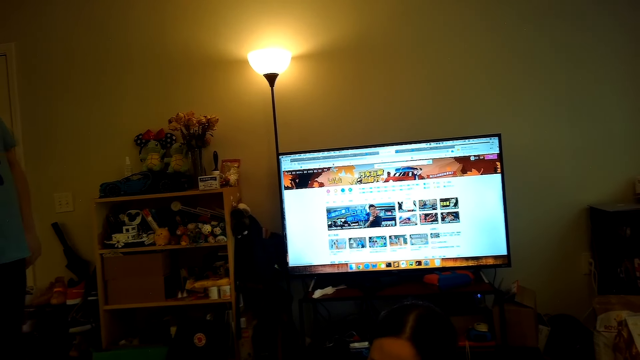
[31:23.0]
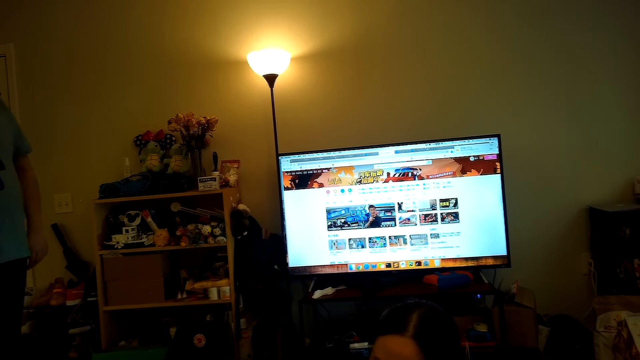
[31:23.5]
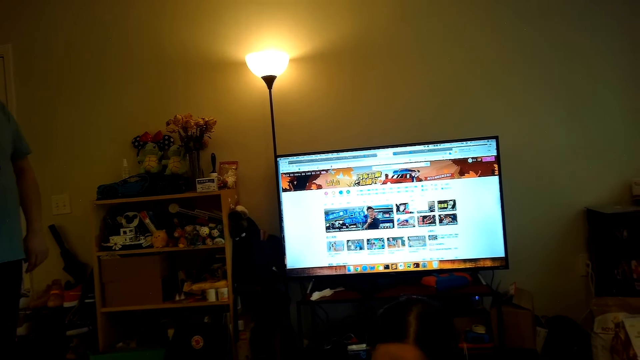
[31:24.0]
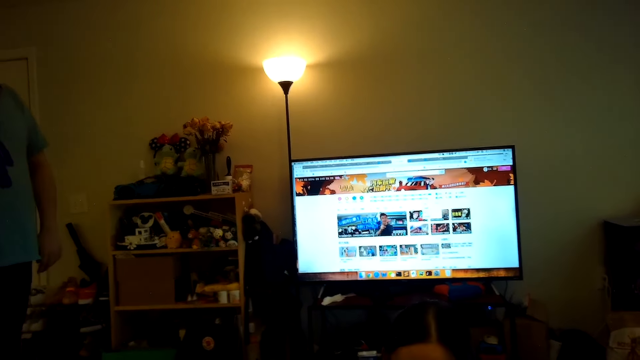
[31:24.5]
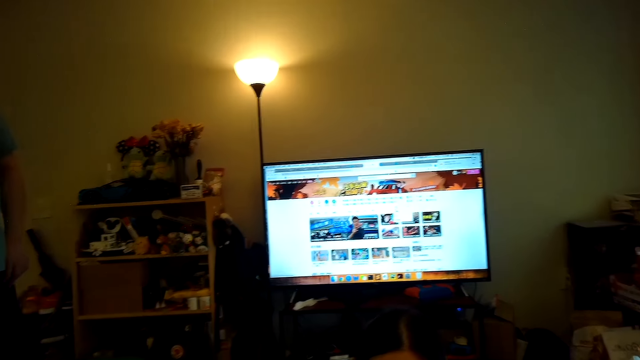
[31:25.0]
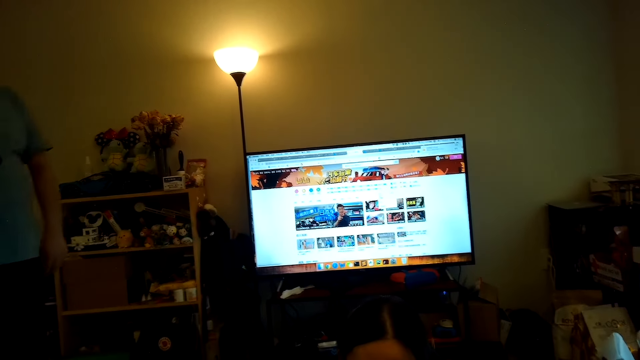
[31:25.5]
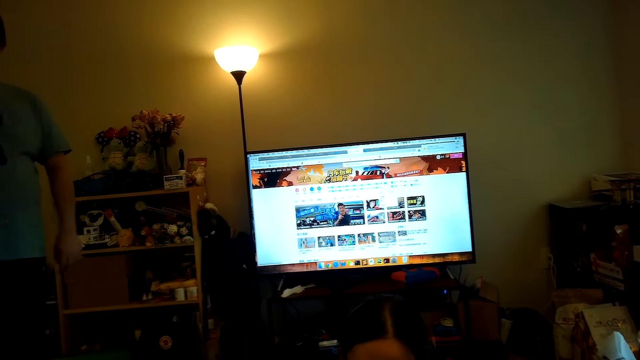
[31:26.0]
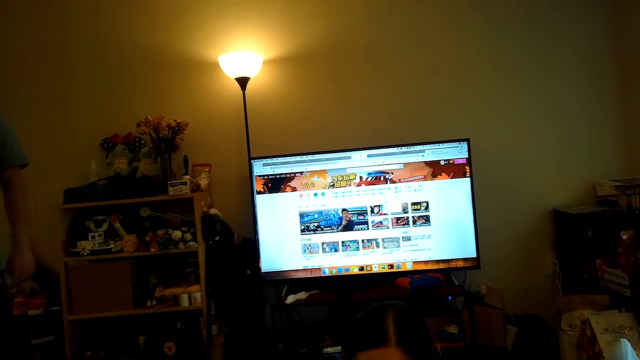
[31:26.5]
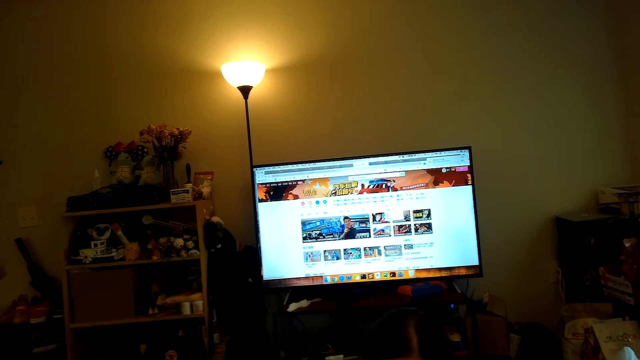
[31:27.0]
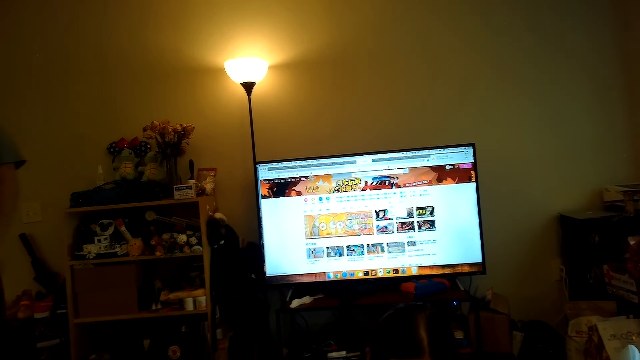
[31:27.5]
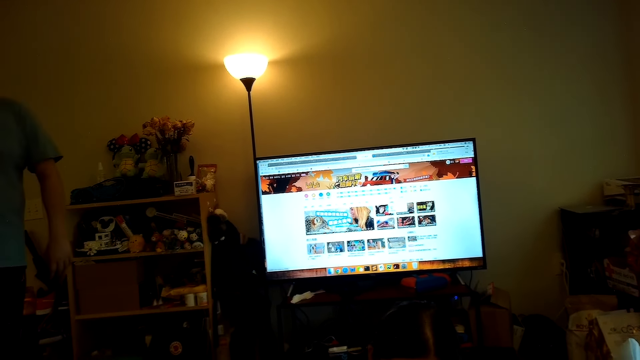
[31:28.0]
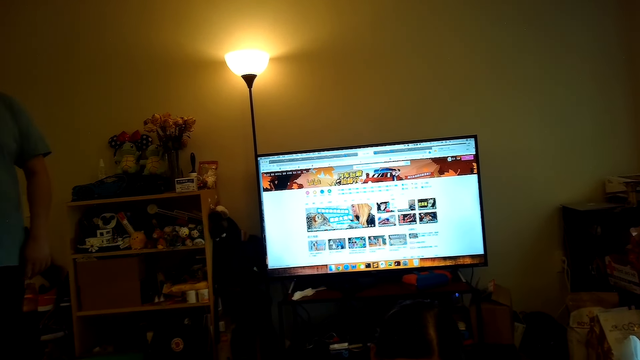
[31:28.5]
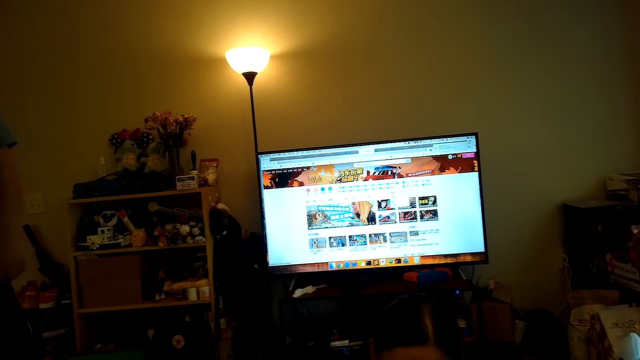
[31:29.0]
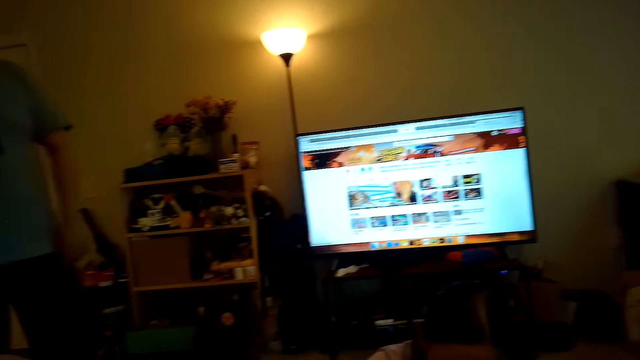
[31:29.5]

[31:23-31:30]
A person talks to another person.

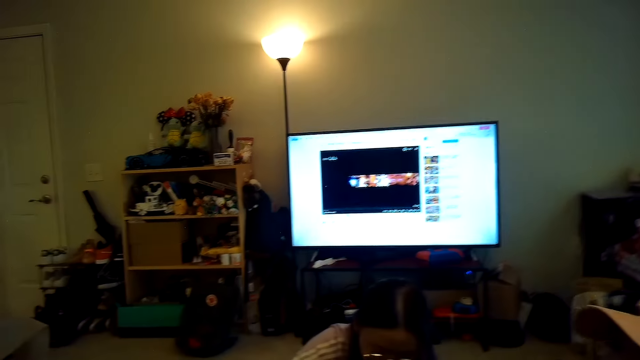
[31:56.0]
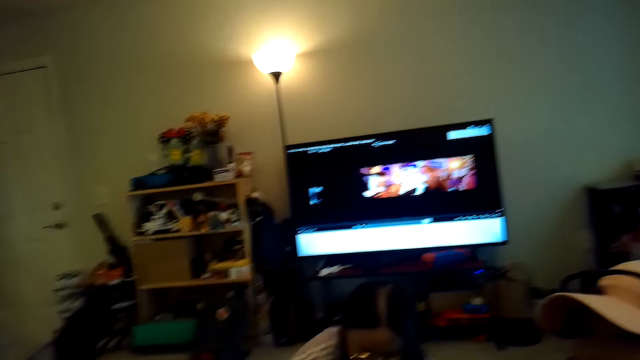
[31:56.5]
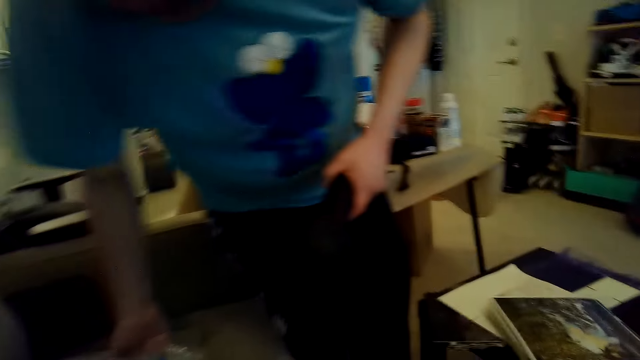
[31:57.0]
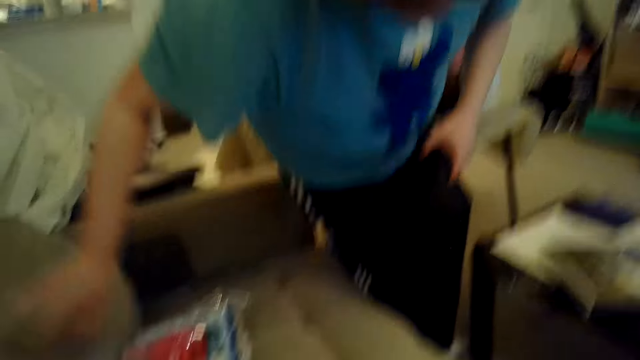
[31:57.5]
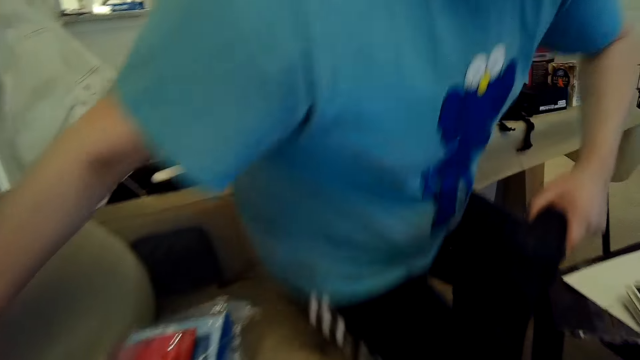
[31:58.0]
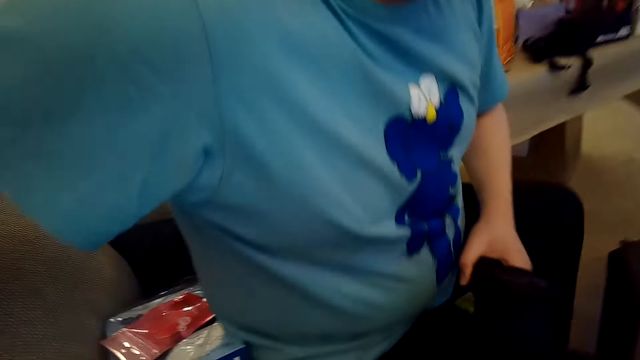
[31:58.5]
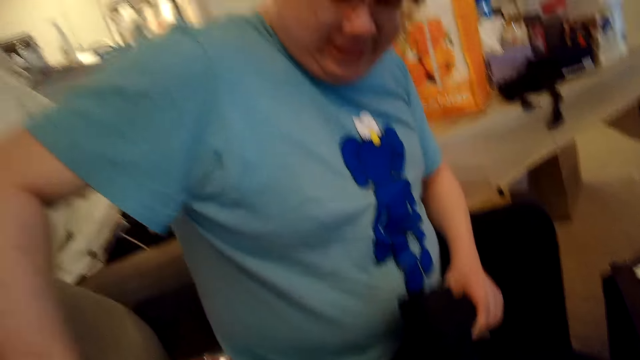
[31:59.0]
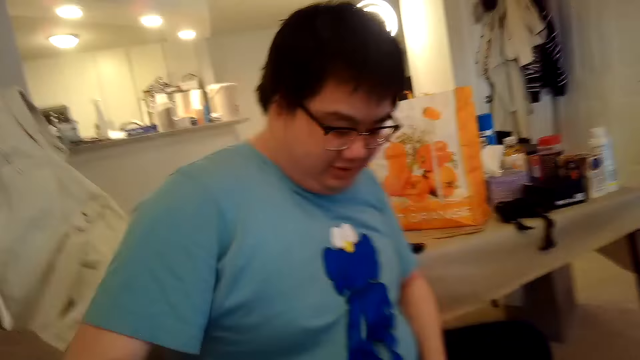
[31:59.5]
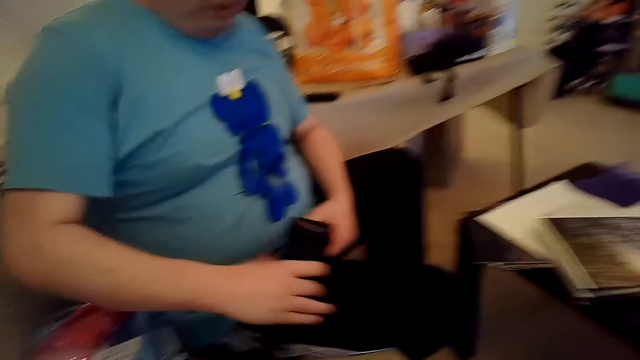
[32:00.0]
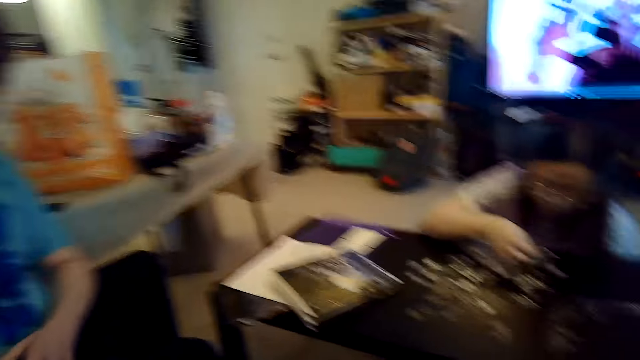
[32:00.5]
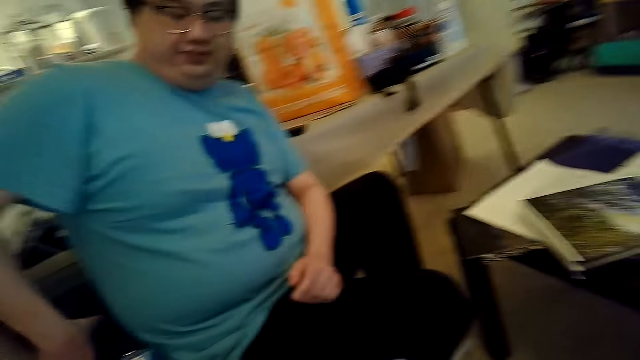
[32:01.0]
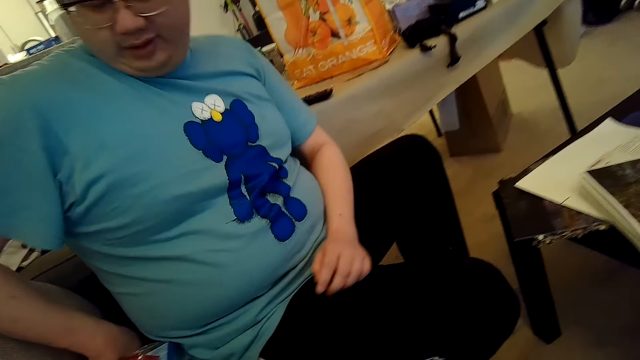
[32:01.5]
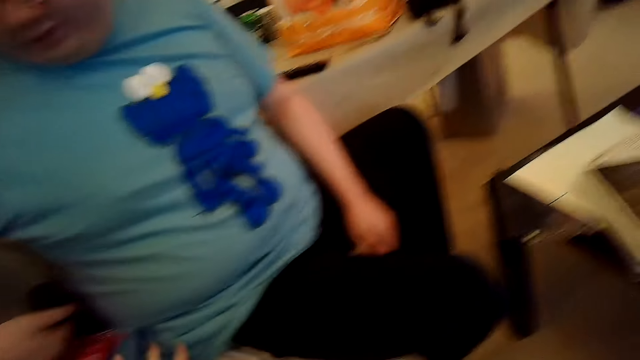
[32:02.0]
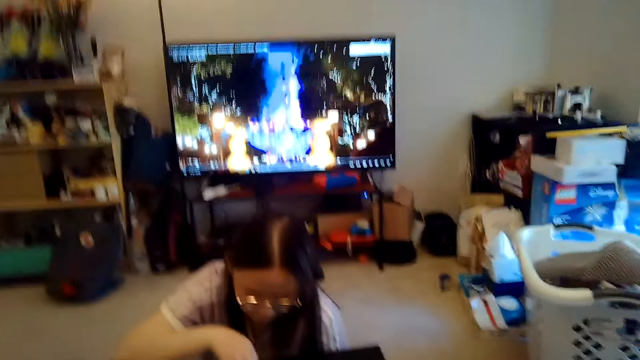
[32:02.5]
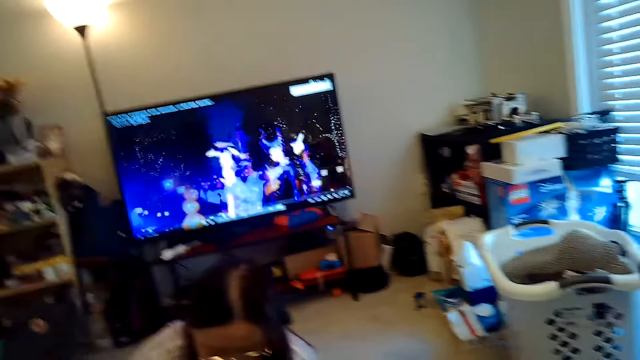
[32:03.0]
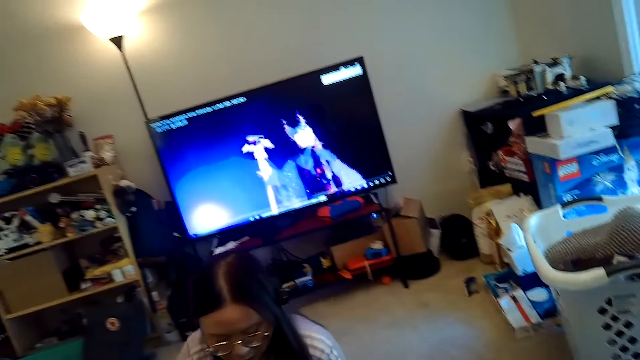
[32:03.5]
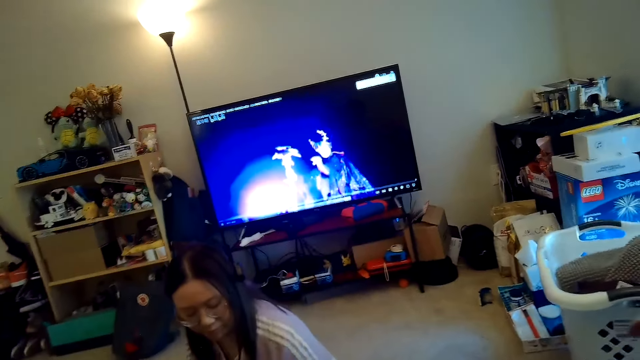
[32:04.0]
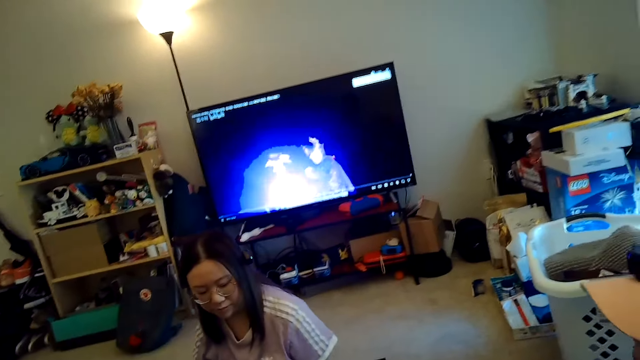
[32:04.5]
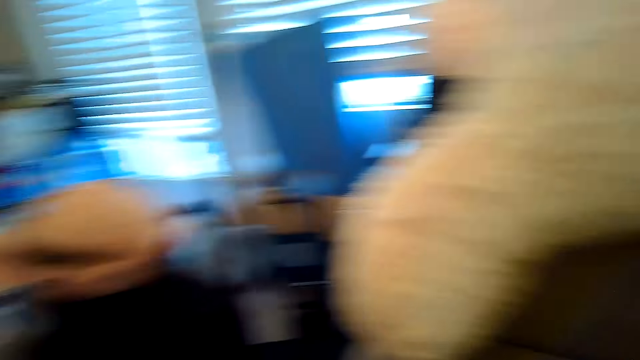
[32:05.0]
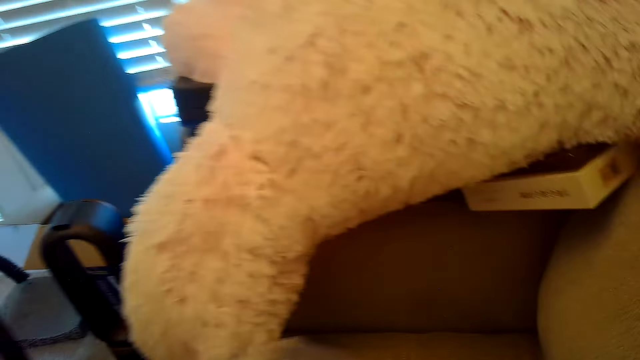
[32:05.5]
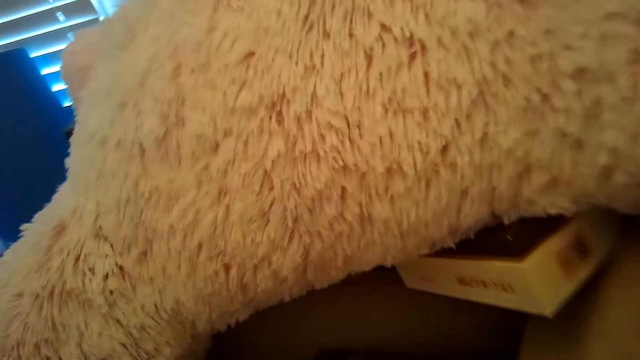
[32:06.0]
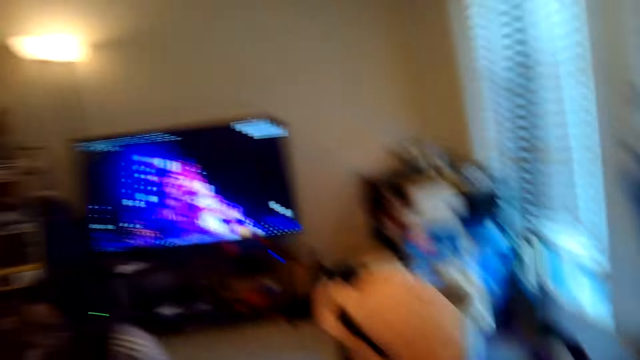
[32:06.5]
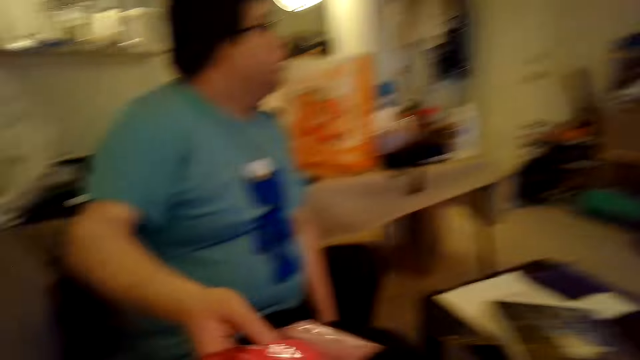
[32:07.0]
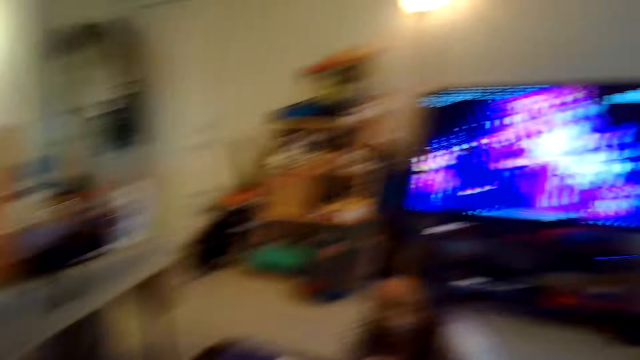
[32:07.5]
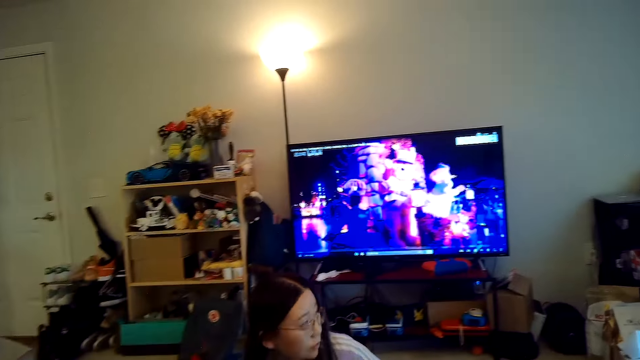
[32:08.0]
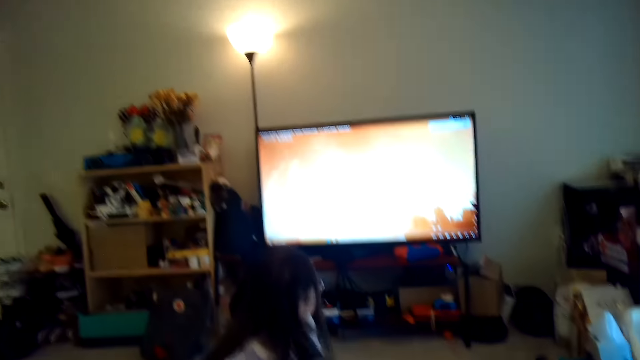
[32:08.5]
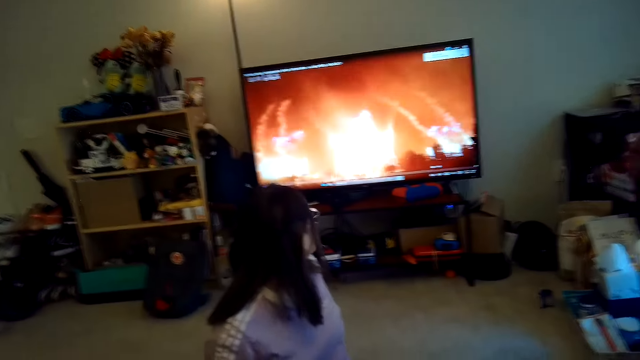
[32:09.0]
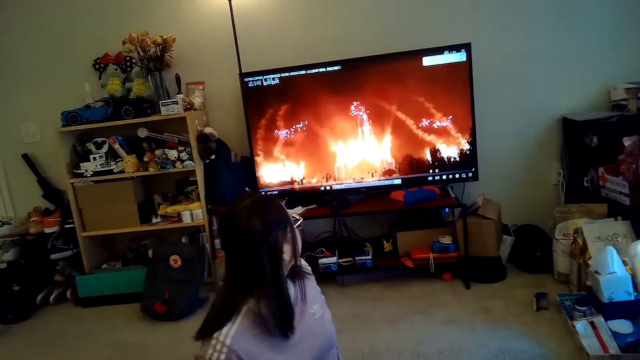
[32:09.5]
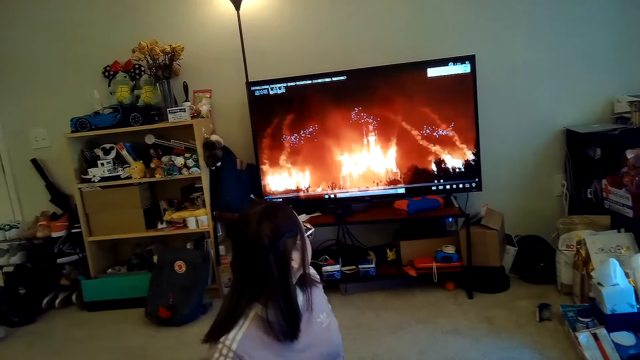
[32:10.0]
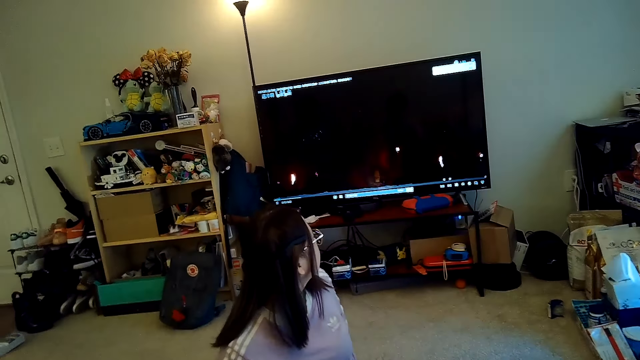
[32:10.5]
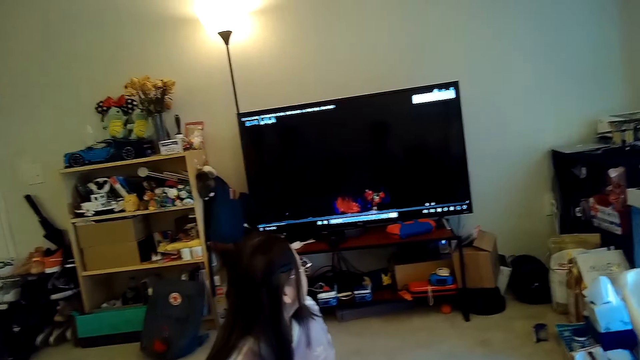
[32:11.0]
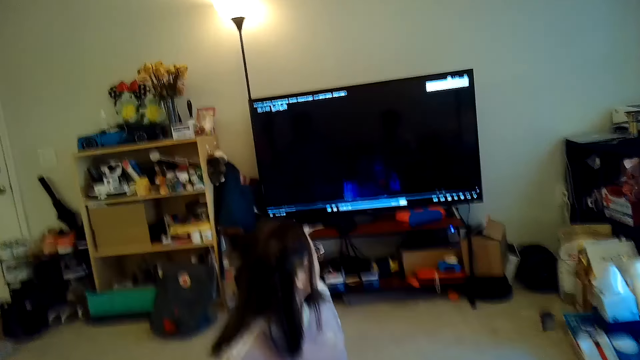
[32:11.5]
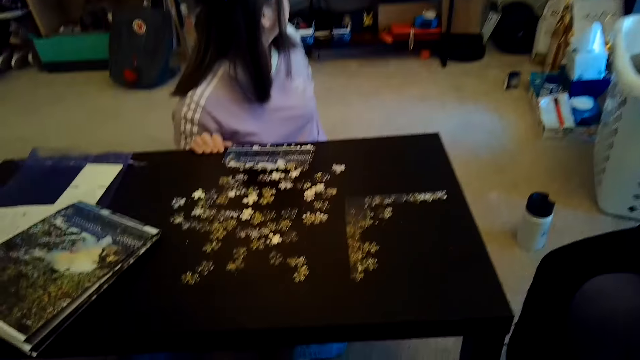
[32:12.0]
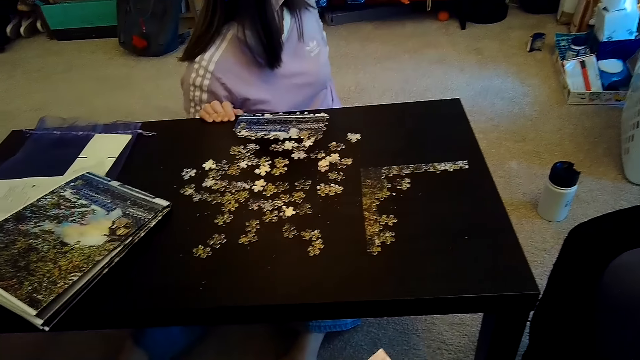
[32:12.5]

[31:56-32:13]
A man sits on the couch. The camera wearer watches the television.
